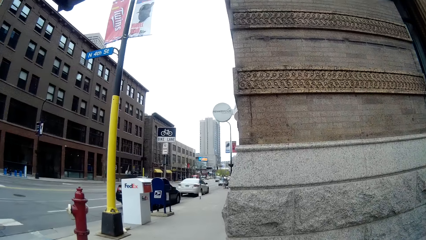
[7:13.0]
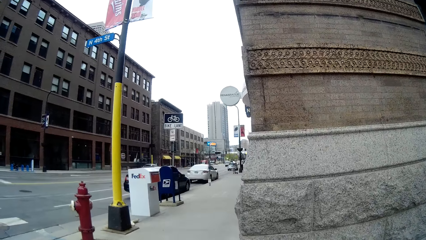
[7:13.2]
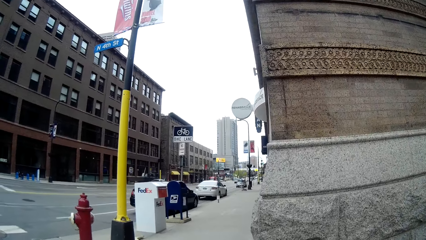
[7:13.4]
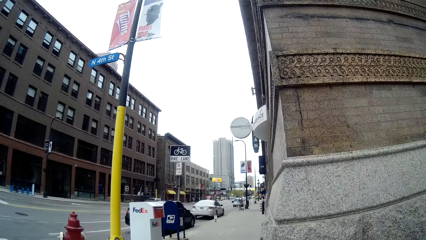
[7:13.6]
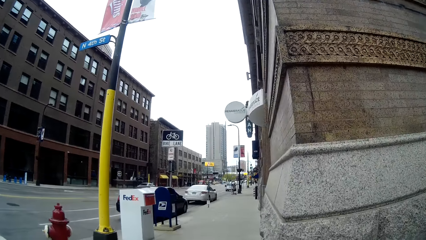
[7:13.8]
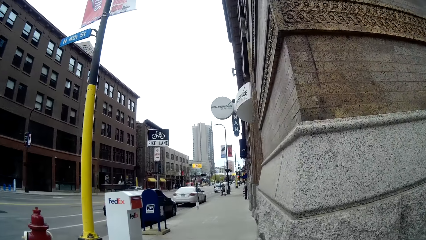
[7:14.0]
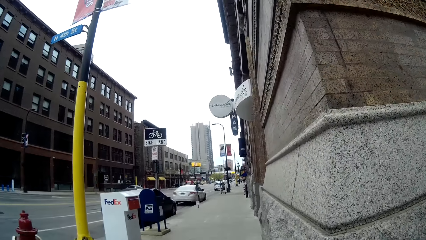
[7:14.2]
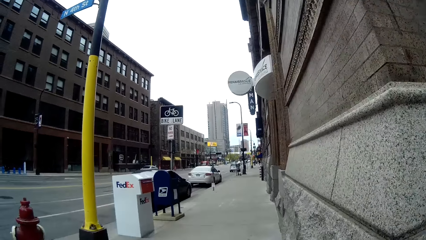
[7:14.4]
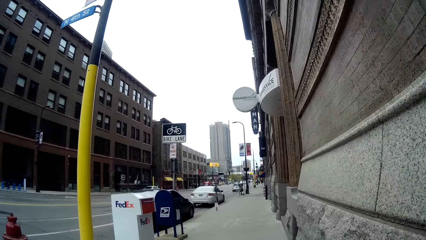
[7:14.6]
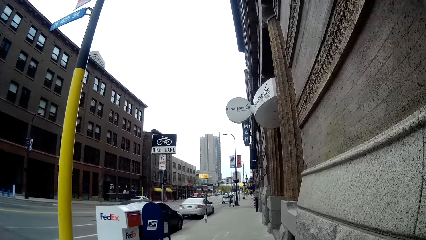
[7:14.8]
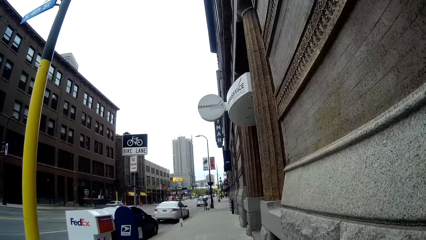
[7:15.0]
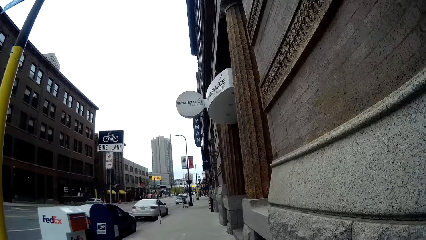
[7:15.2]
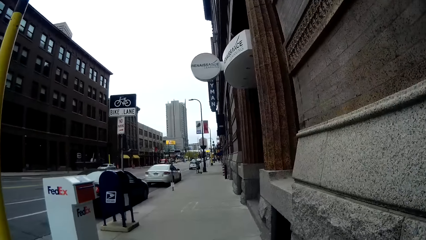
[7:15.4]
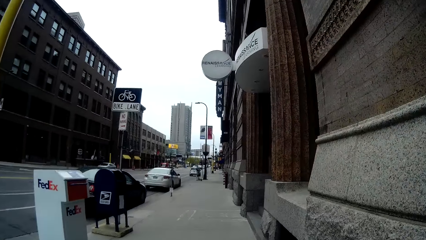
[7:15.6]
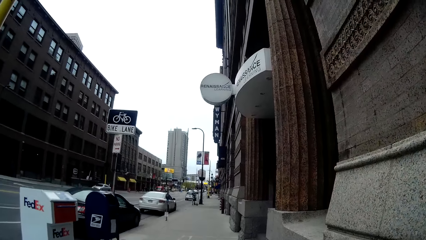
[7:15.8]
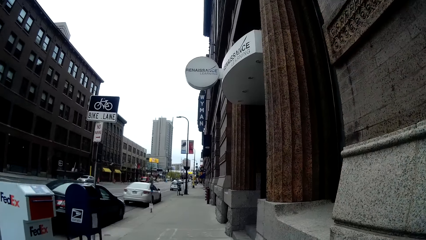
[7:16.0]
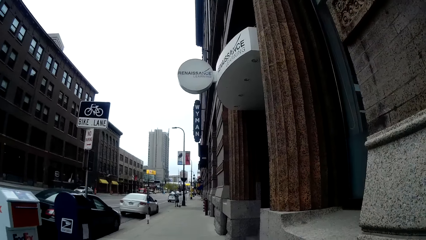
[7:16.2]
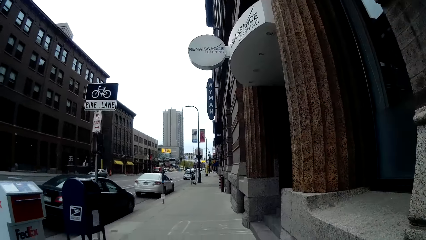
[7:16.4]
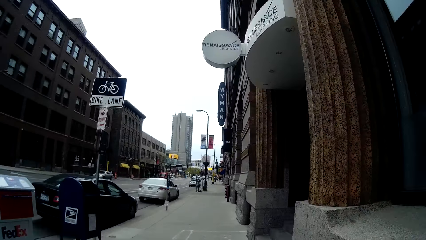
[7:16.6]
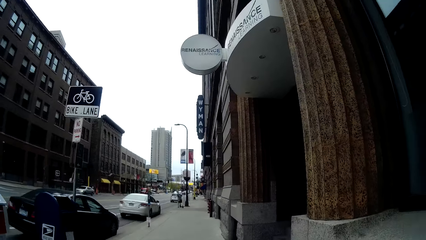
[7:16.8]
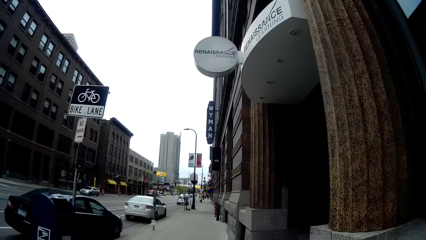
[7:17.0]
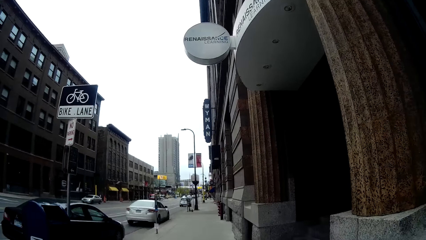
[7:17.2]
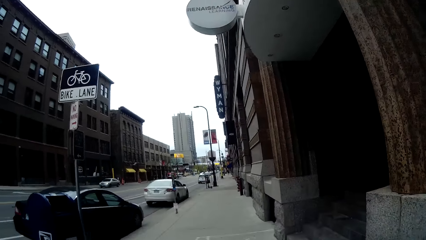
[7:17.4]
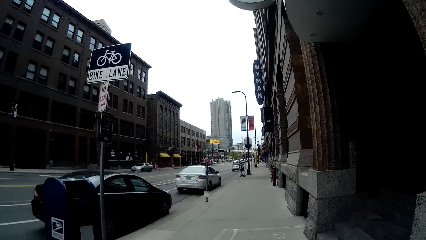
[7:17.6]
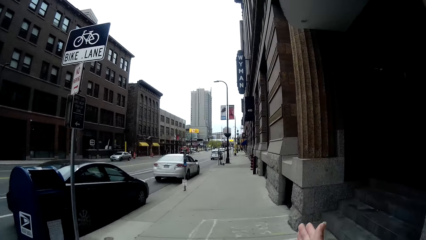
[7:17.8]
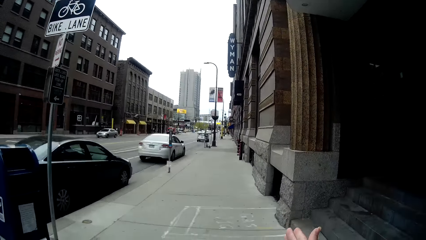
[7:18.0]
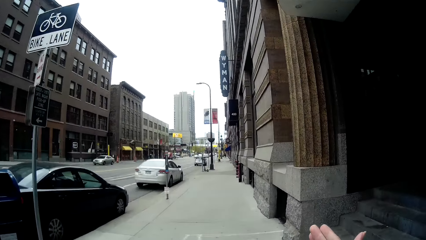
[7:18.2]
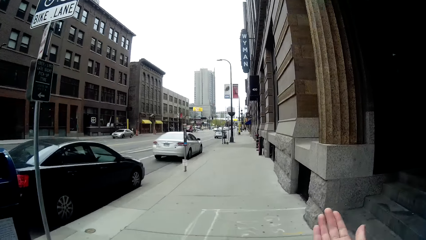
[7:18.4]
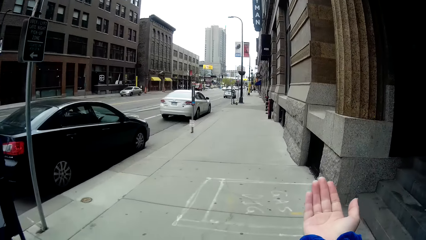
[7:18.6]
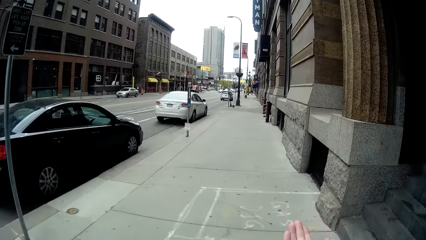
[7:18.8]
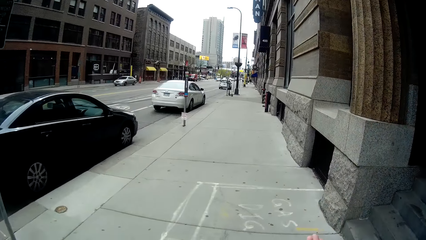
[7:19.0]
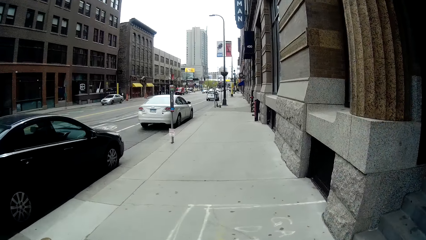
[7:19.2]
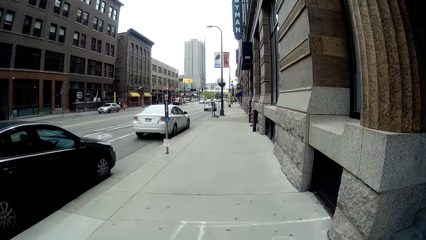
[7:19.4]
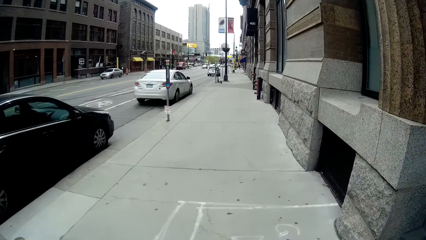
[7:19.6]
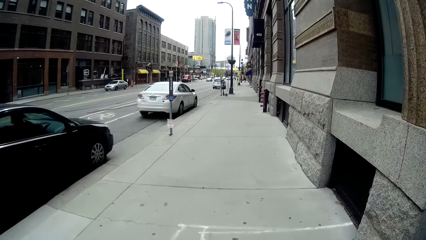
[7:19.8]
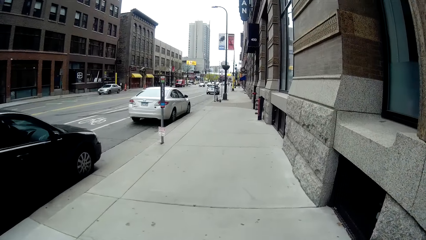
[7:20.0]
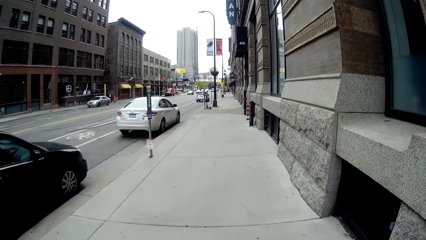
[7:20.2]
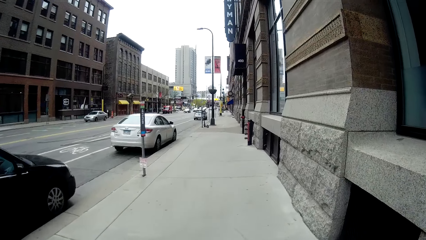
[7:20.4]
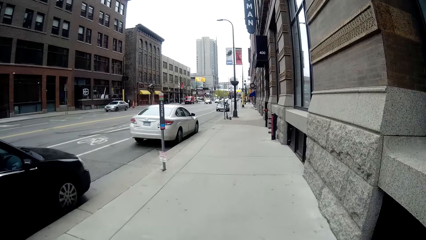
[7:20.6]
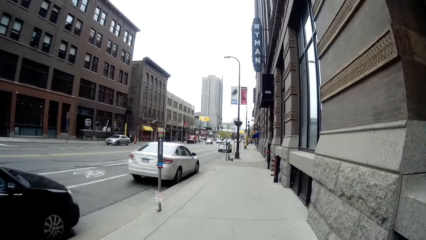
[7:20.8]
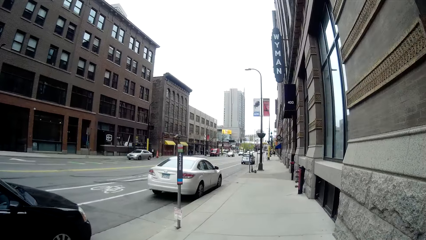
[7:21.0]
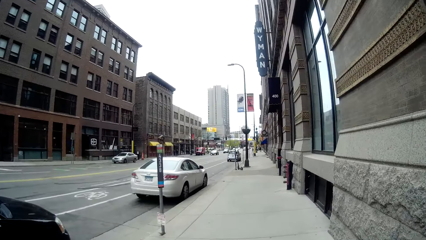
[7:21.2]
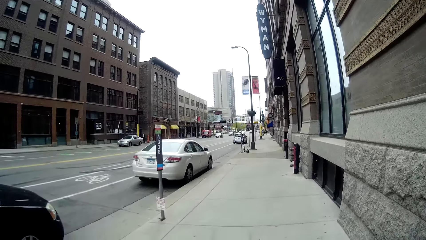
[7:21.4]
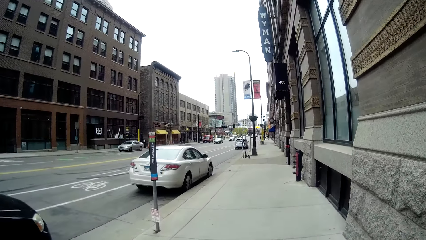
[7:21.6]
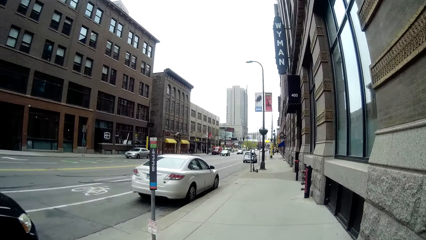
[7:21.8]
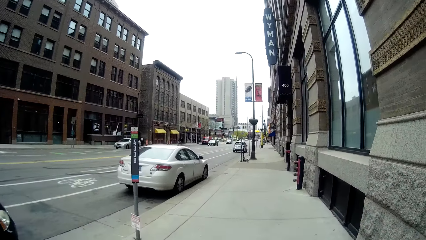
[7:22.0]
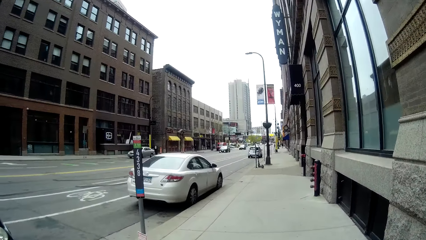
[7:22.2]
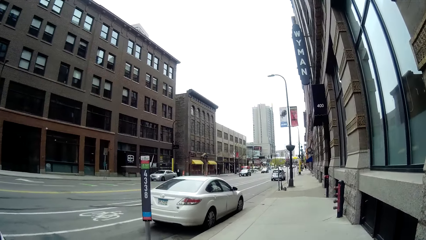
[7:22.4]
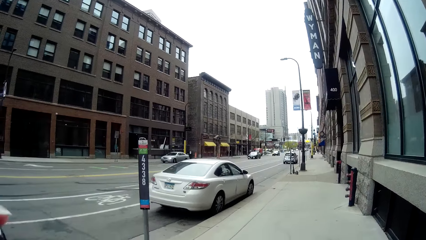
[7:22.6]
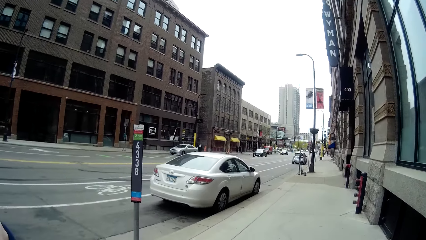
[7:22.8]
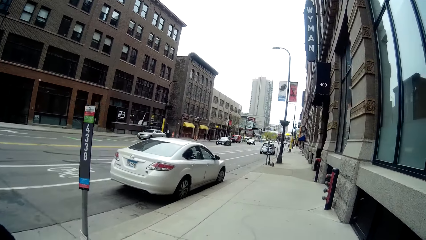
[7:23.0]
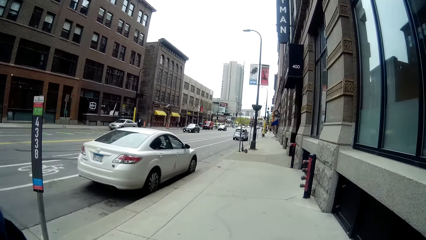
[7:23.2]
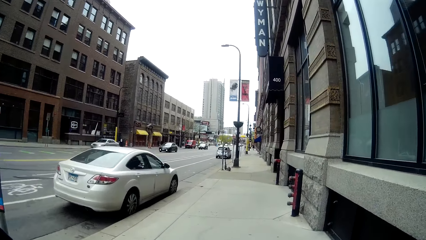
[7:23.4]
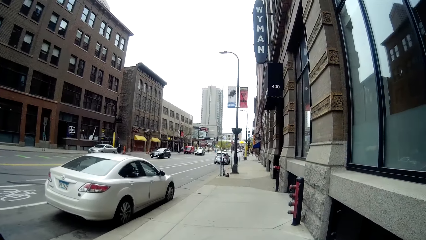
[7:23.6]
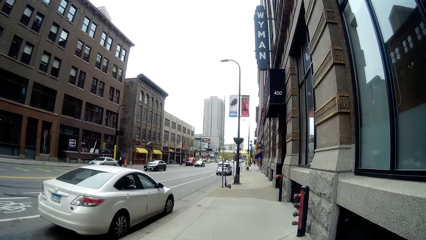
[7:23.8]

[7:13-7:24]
The camera wearer gesticulates with her right hand.
